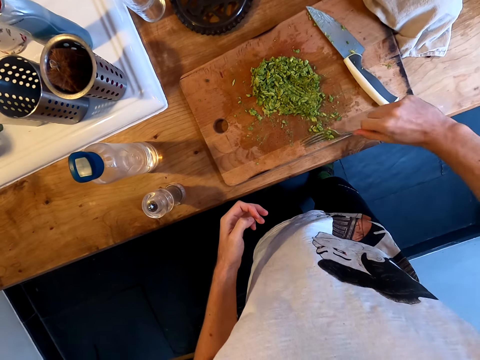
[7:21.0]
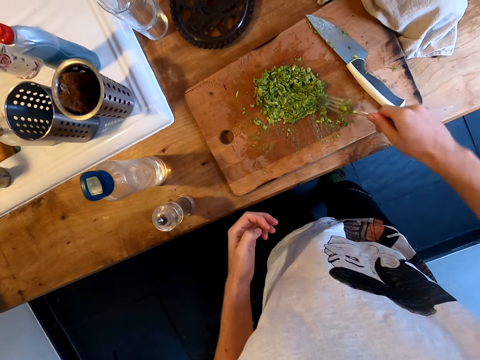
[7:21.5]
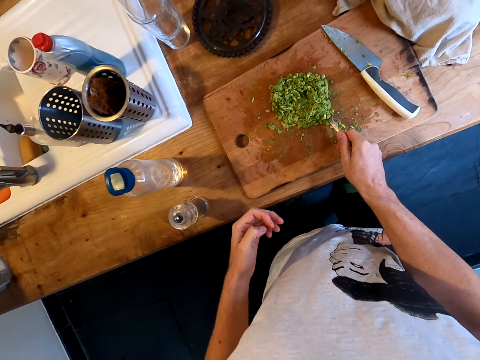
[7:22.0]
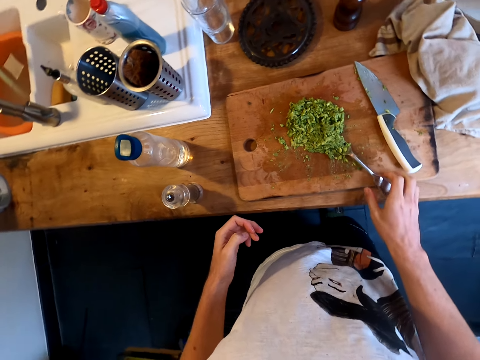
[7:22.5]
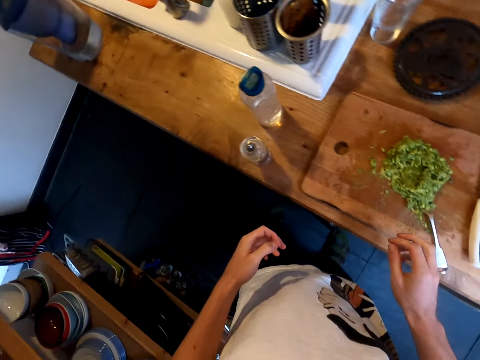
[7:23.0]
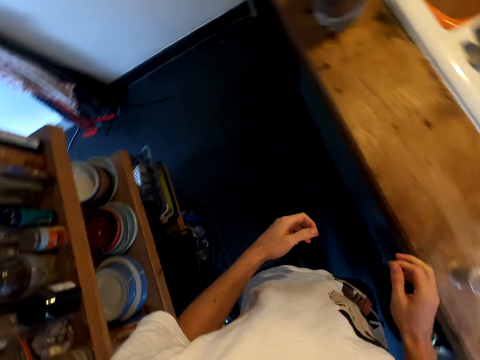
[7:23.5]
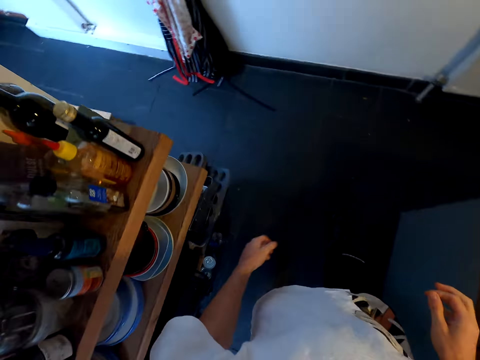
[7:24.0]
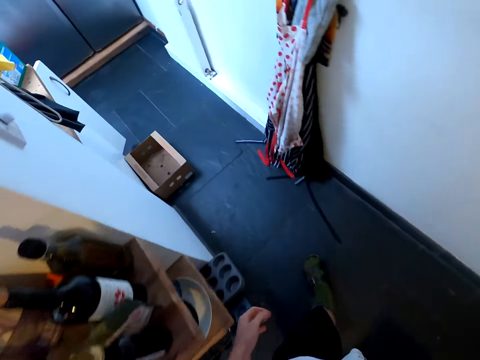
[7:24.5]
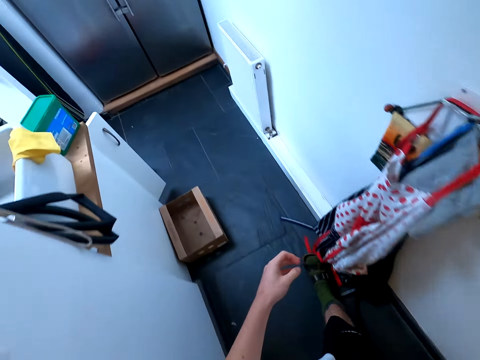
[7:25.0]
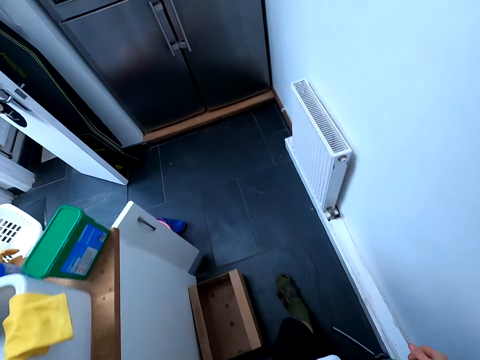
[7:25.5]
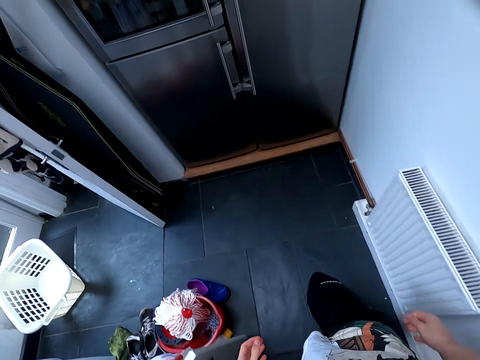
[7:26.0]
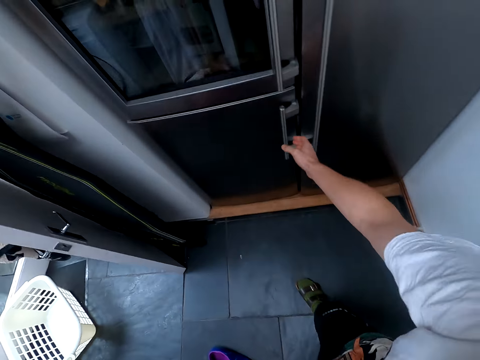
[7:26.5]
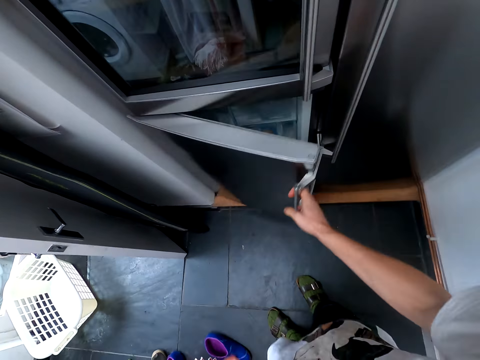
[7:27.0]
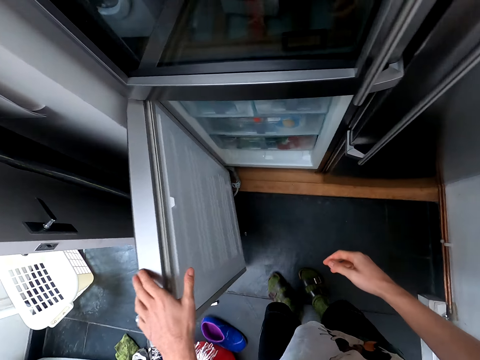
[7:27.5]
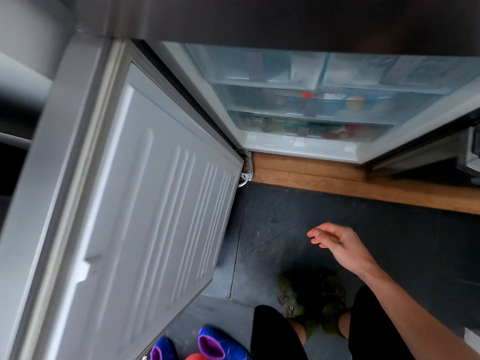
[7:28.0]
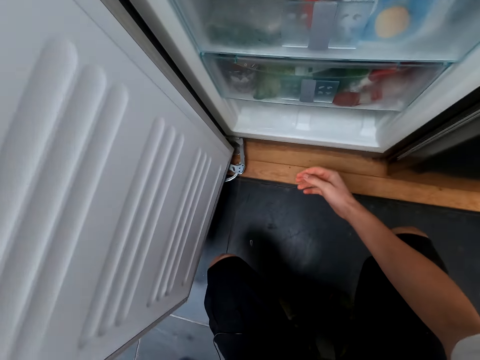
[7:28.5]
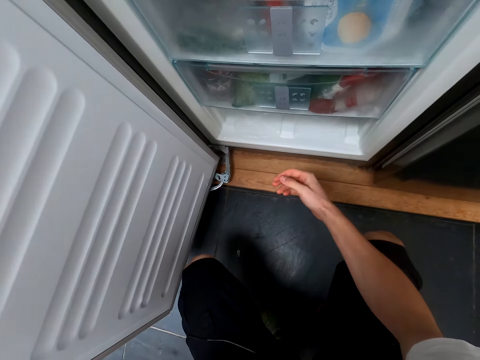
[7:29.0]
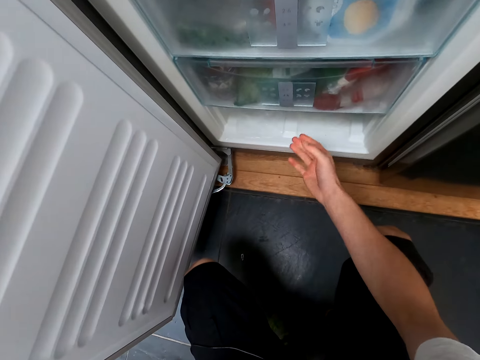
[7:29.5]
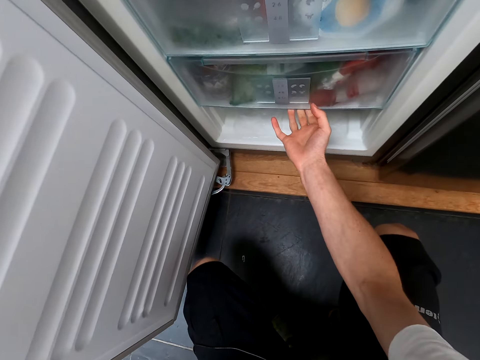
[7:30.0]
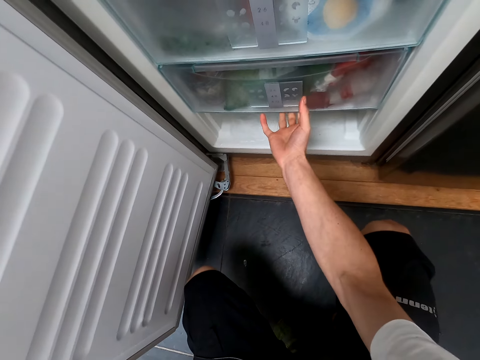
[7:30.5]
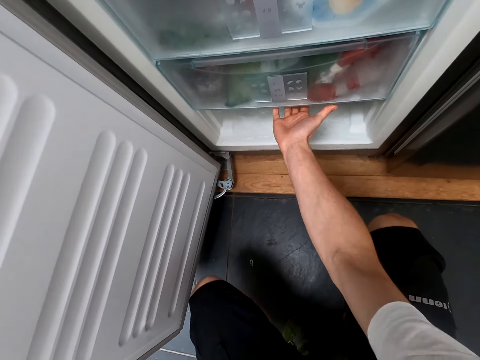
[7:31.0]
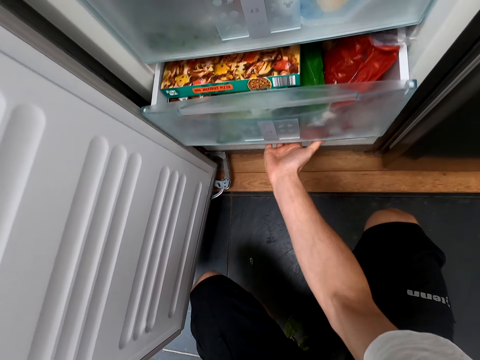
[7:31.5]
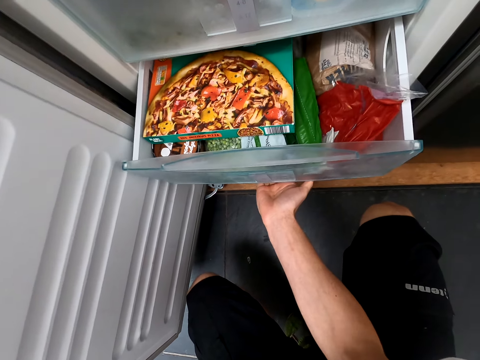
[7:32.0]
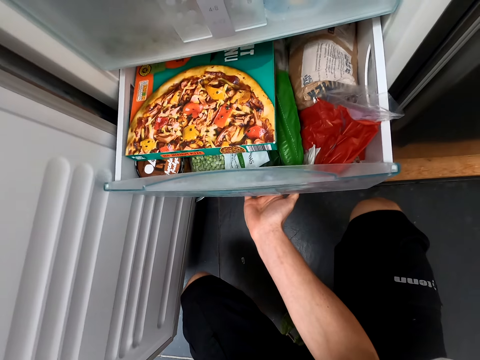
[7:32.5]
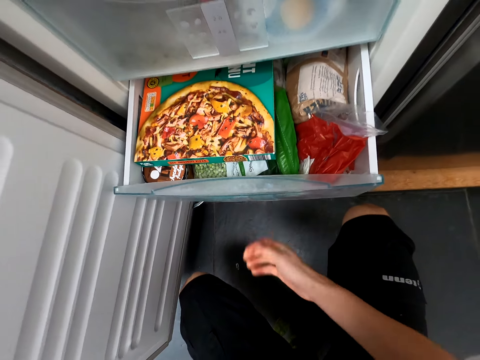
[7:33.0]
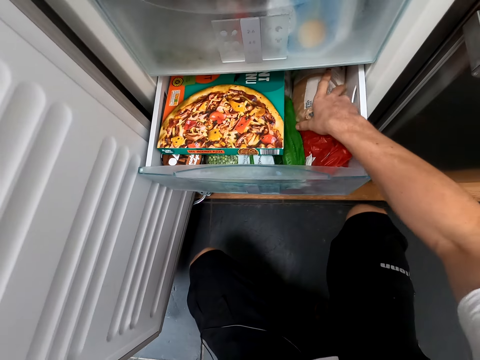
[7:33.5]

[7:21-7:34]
The camera wearer walks in the kitchen. They open the fridge. They open a fridge drawer. They pick up something.

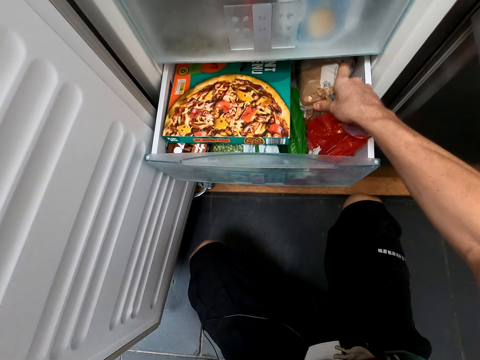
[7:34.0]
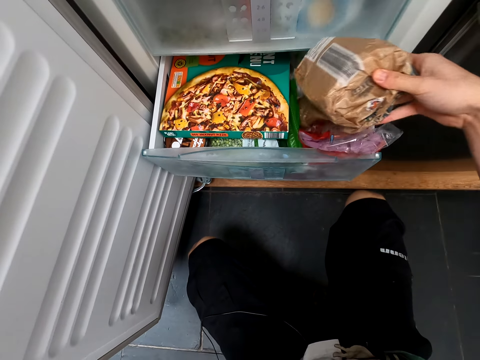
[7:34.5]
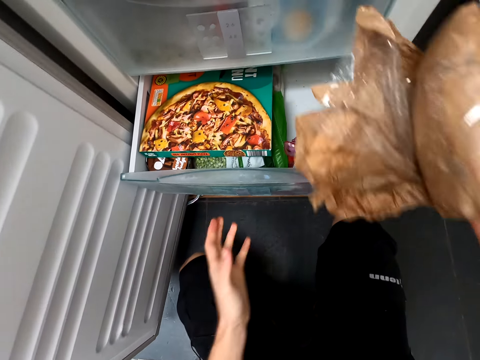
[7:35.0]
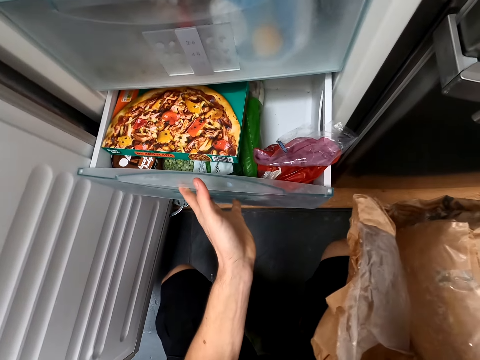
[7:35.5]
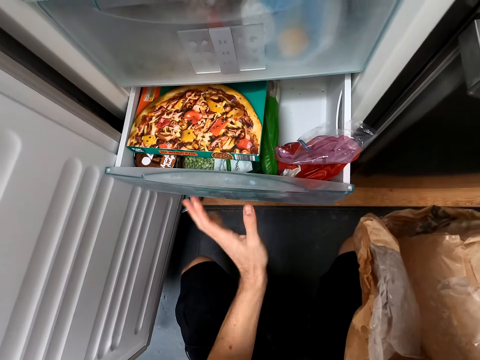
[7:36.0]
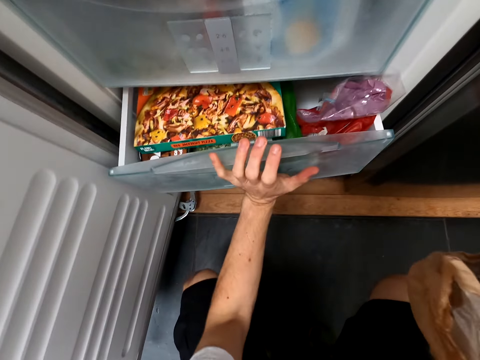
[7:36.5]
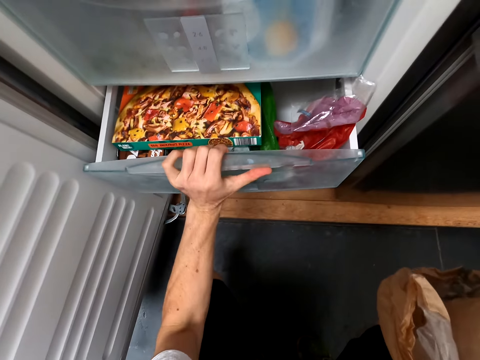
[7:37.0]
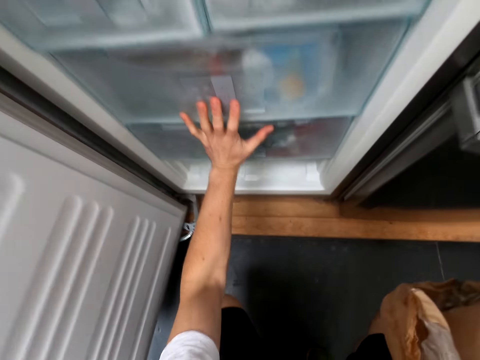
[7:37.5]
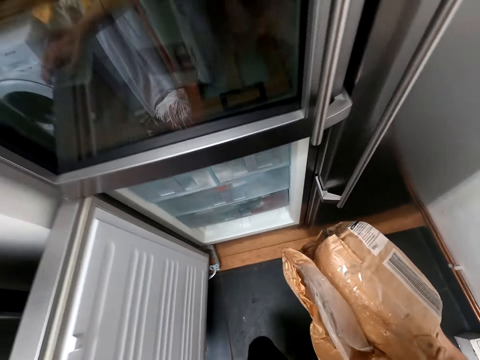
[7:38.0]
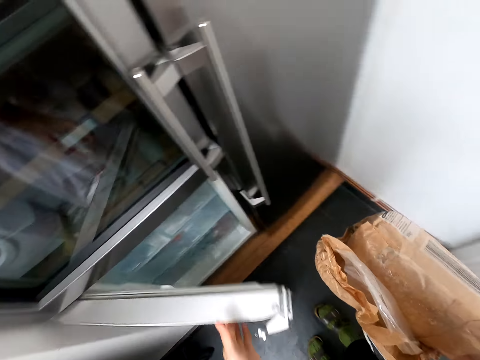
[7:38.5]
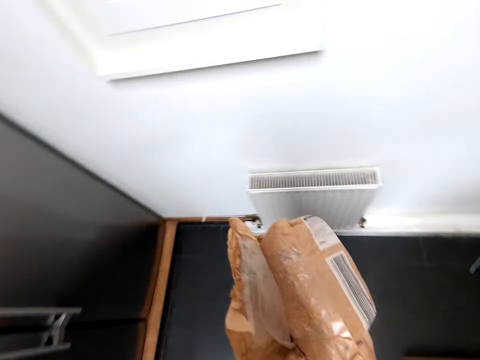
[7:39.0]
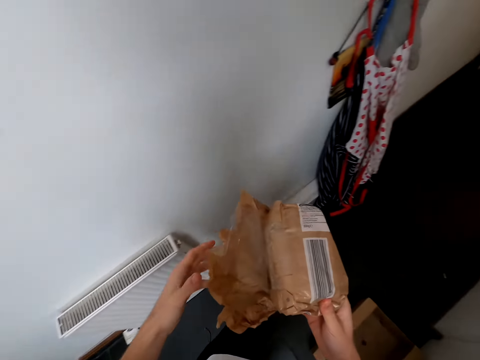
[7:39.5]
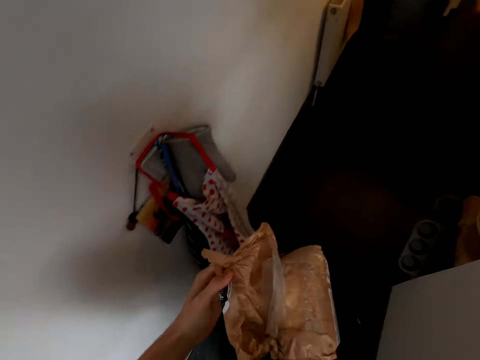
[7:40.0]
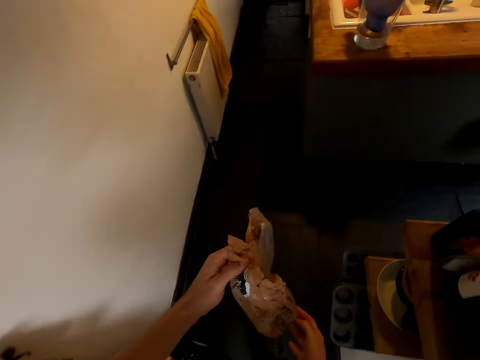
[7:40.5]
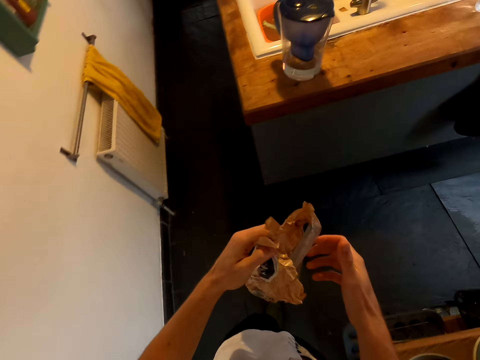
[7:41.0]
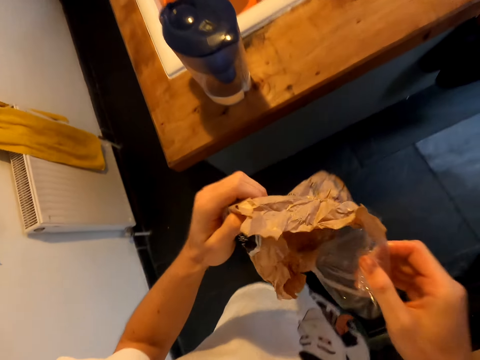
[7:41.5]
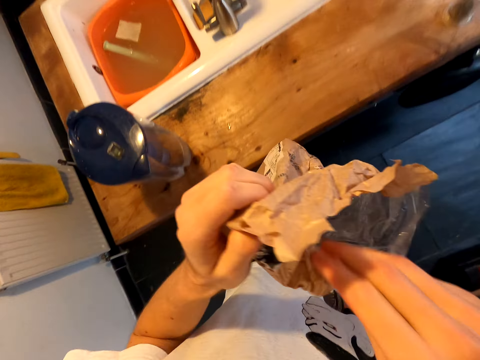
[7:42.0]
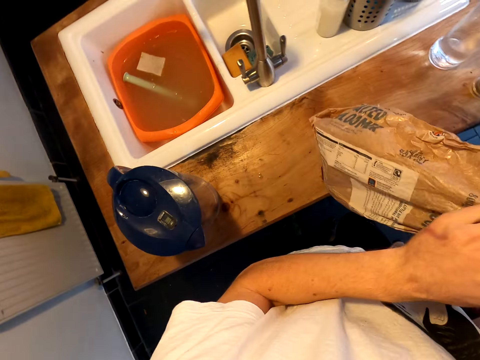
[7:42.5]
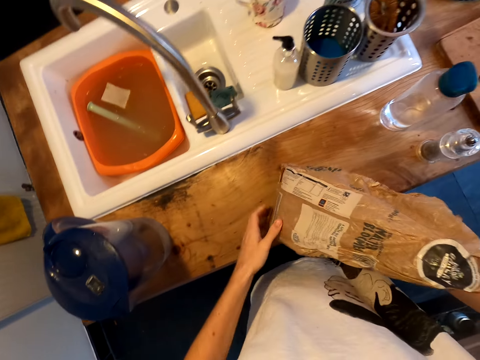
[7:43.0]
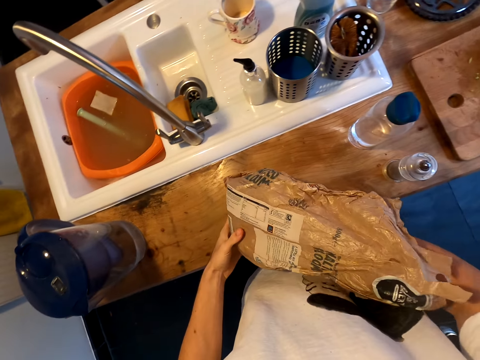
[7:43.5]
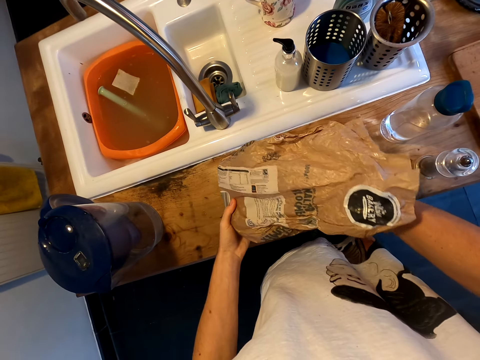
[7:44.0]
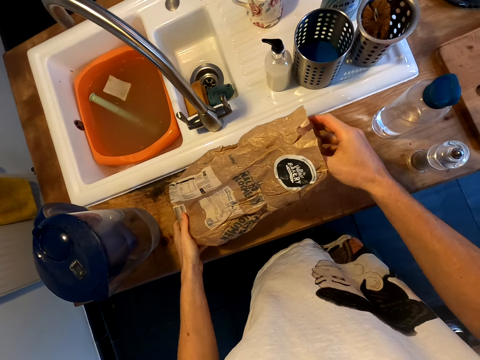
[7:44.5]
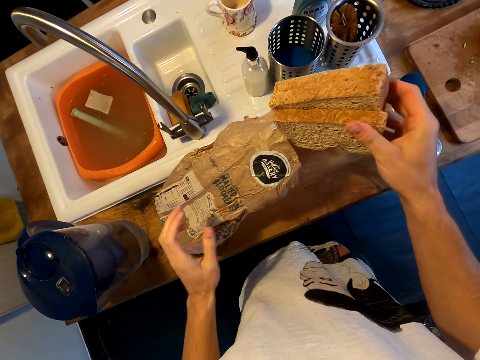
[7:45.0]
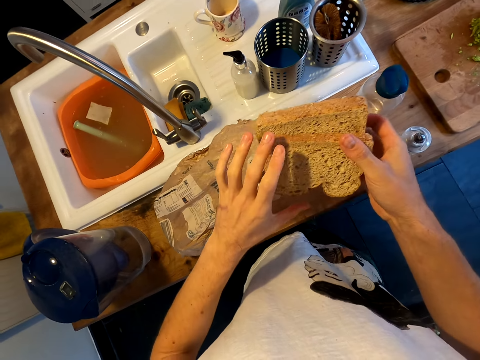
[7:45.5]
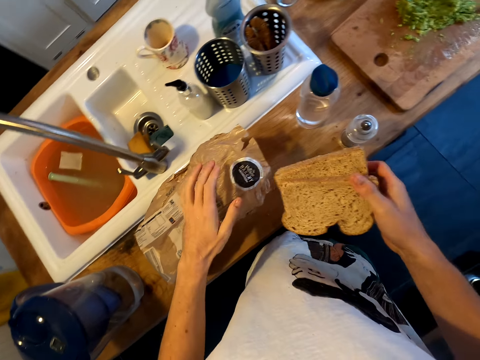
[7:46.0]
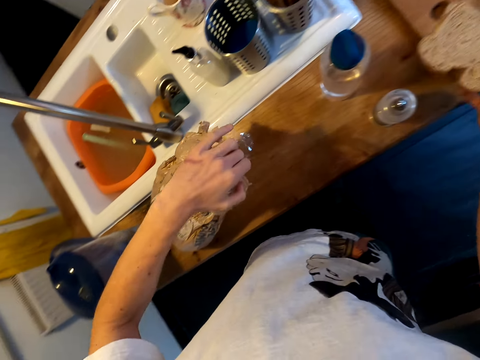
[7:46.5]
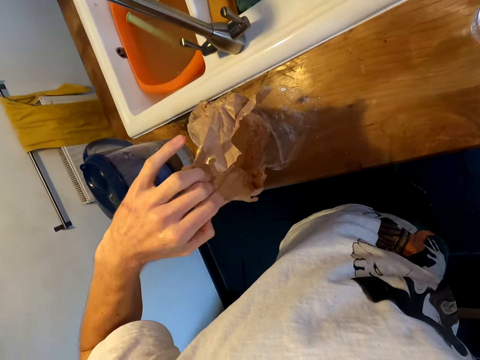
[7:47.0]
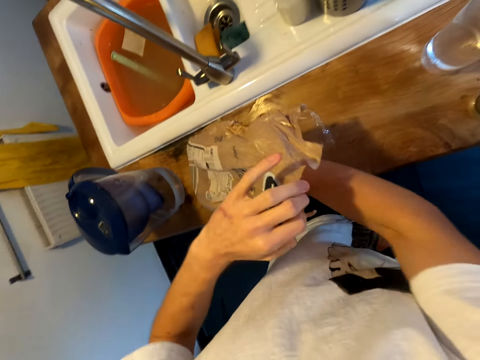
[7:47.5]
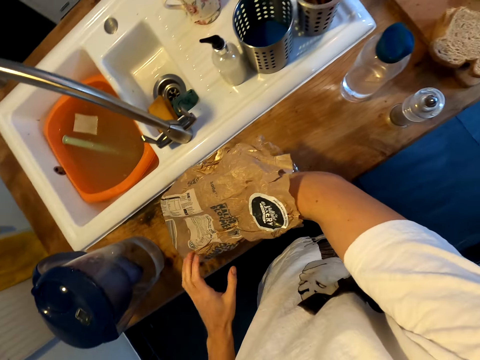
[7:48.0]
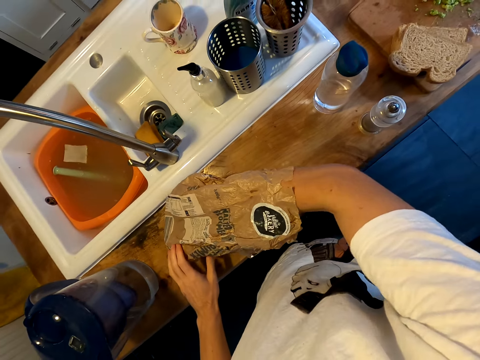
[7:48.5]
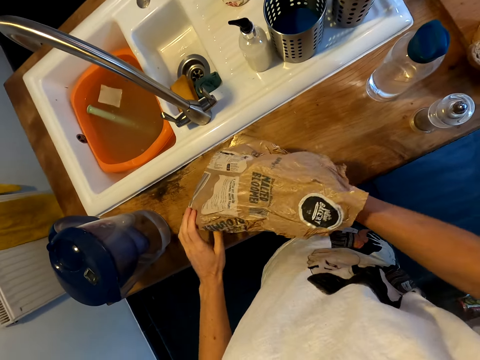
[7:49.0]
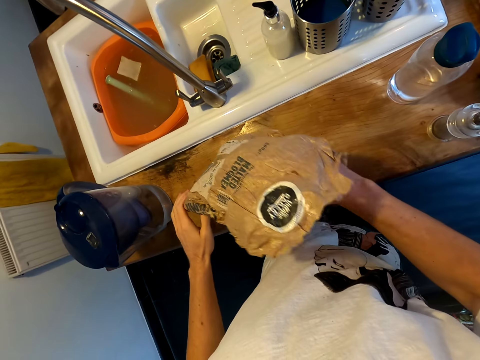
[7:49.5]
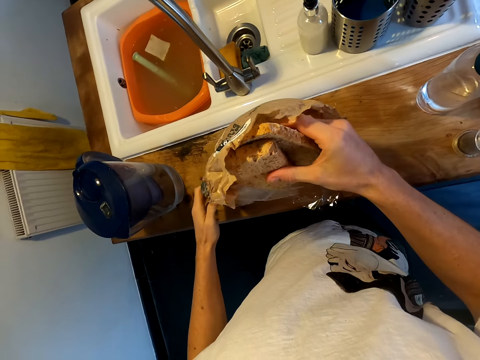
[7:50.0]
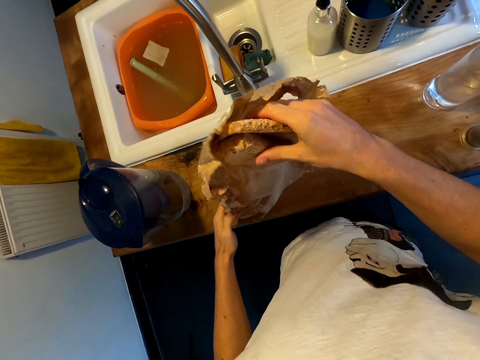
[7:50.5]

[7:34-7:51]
The camera wearer closes a fridge drawer. They take the bread from the fridge. They close the fridge. They walk in the kitchen. They open a sachet. They unfold the bread. They pick up slices of the bread and put the slices of bread on the chopping board. They pick up another slice of bread.
